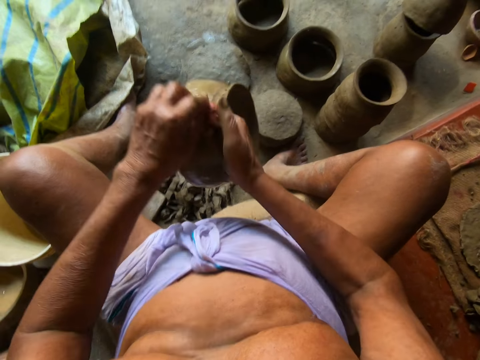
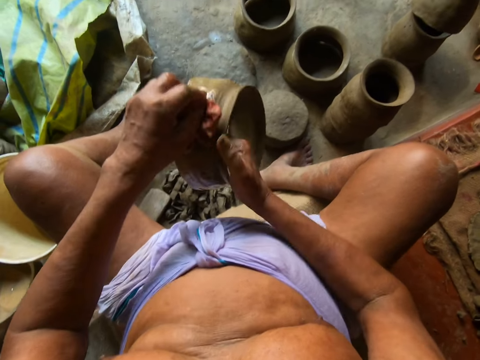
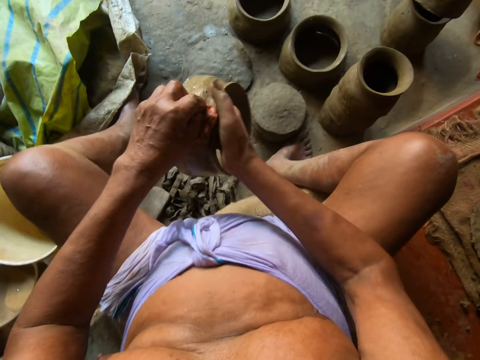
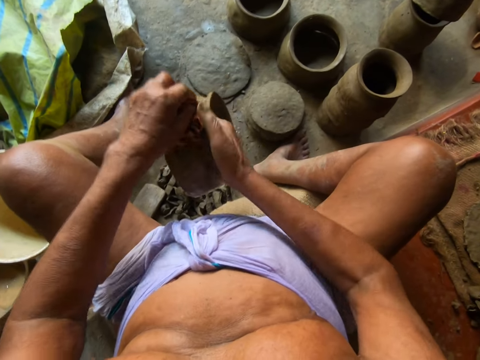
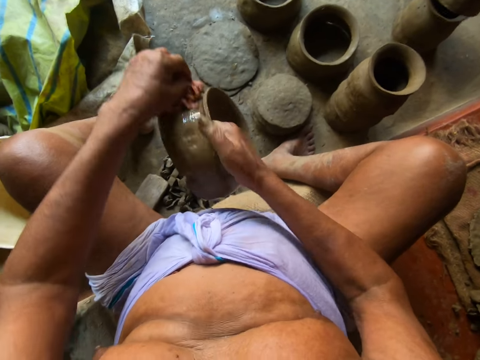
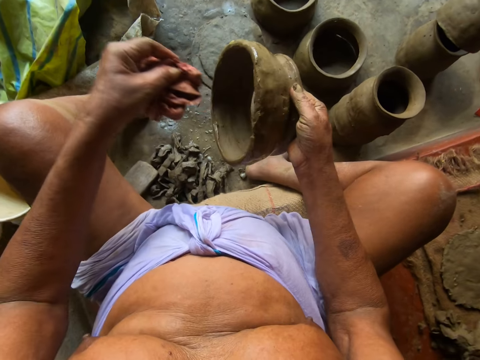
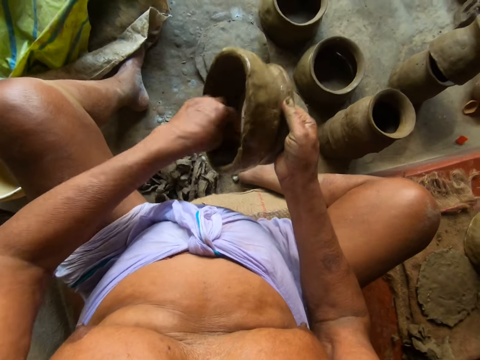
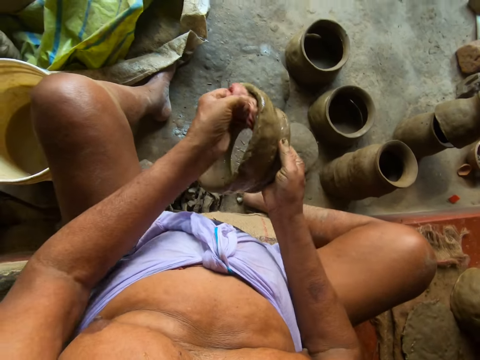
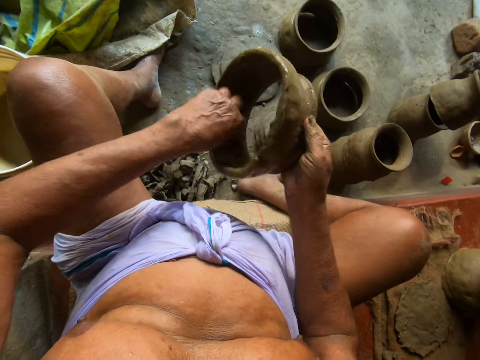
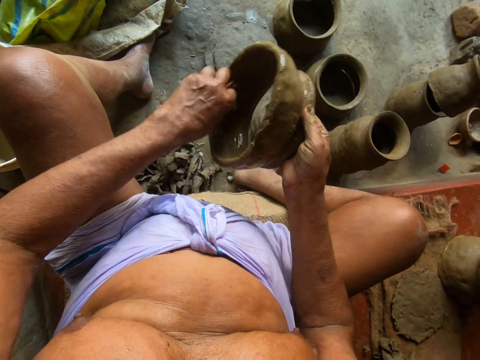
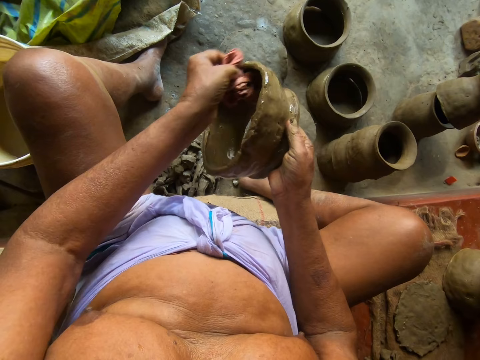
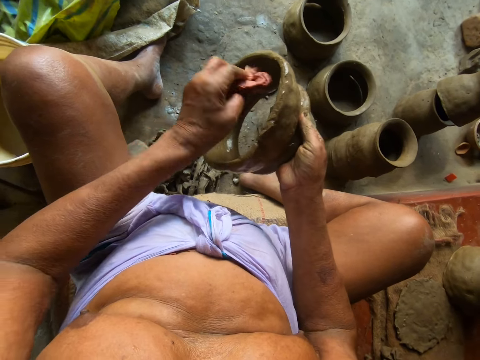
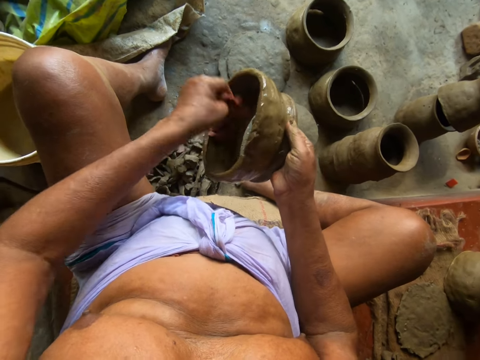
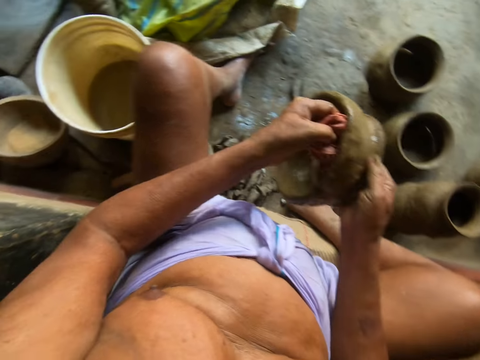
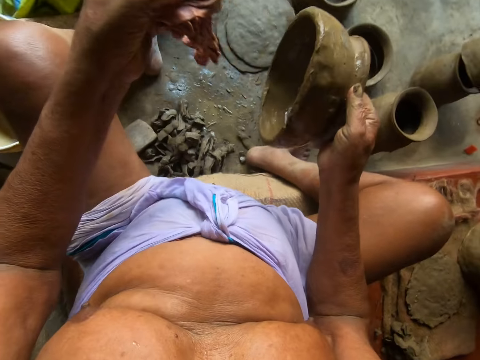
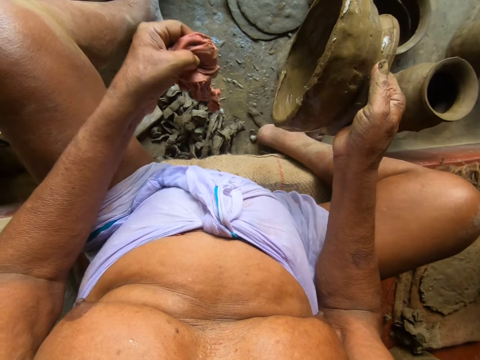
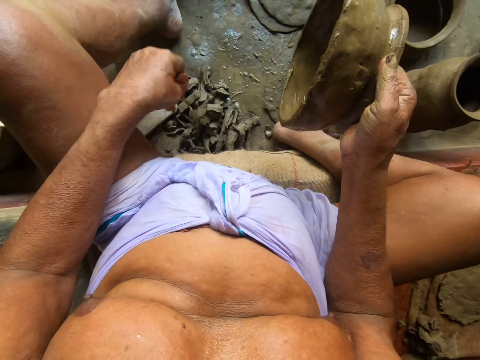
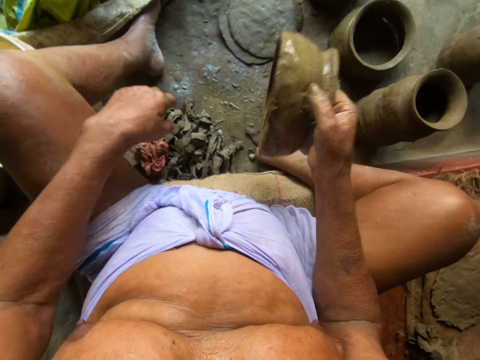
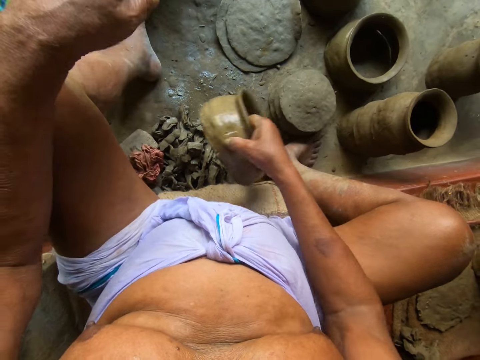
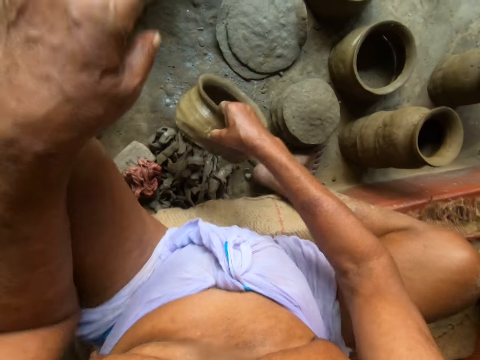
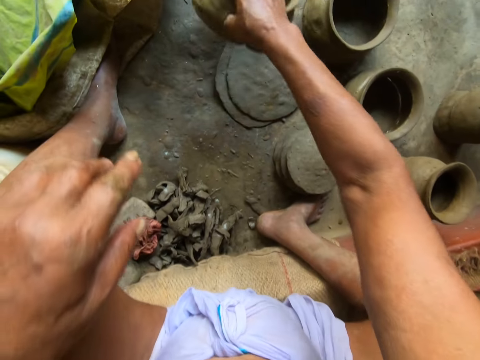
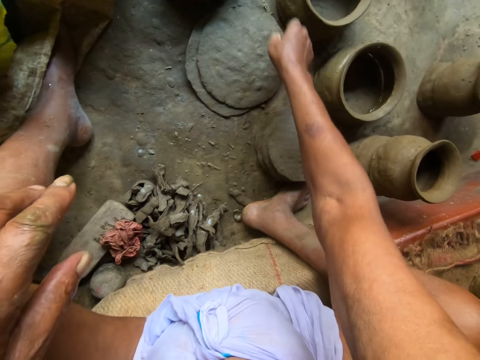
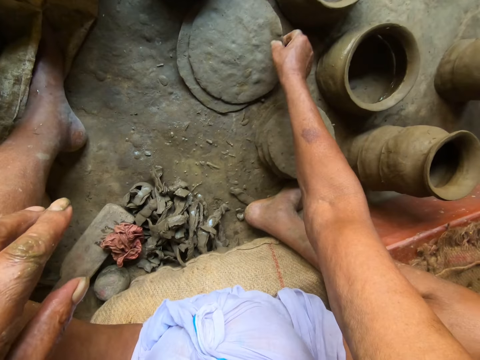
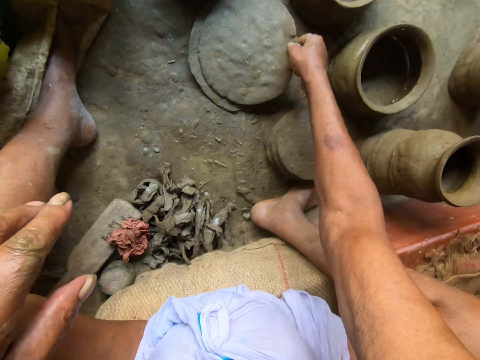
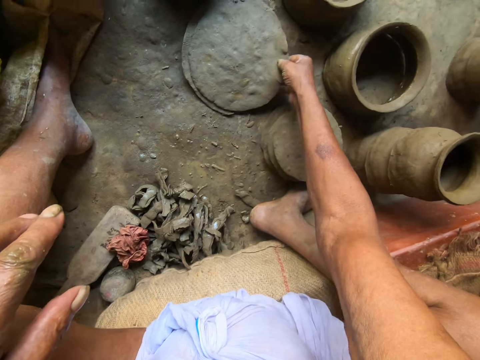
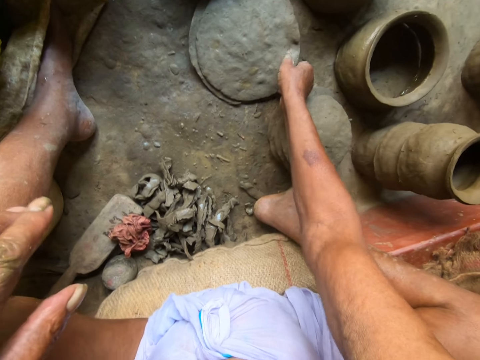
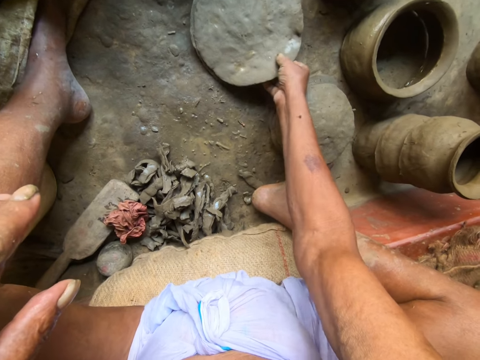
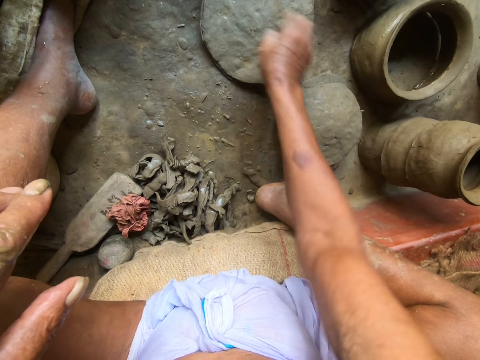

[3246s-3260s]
The camera wearer applies water on the pot. He drops the piece of cloth on the ground. He drops the clay pot in his right hand on the floor. He picks up two round flat pieces of wet clay from the floor with his right hand.

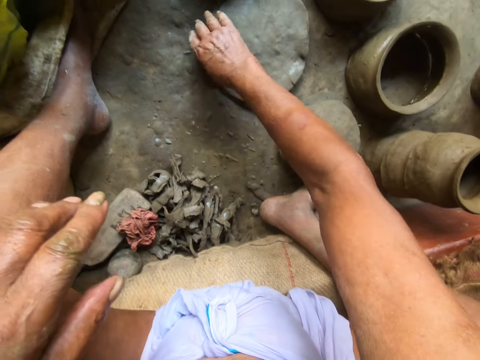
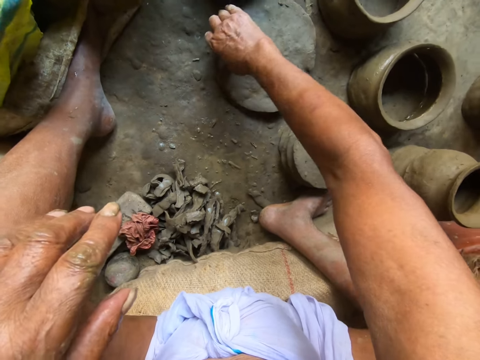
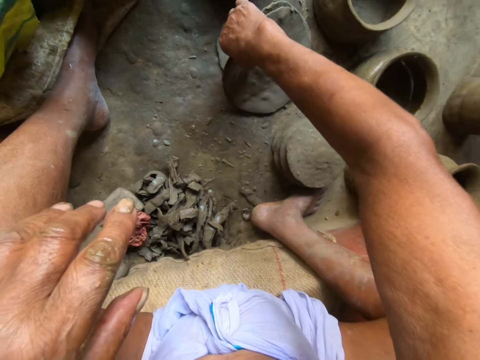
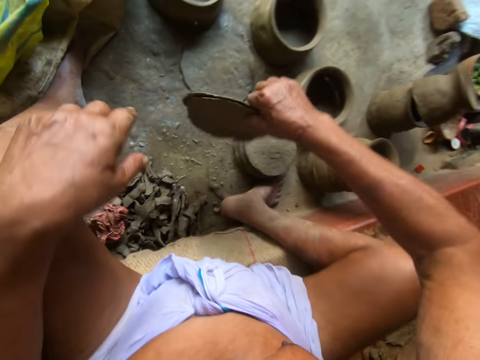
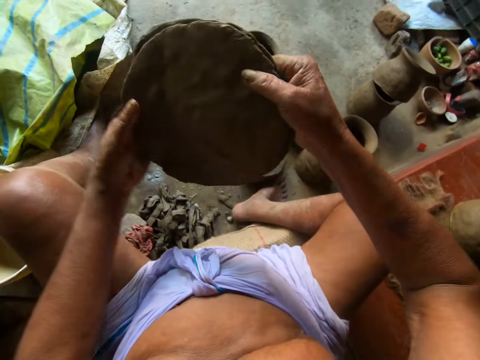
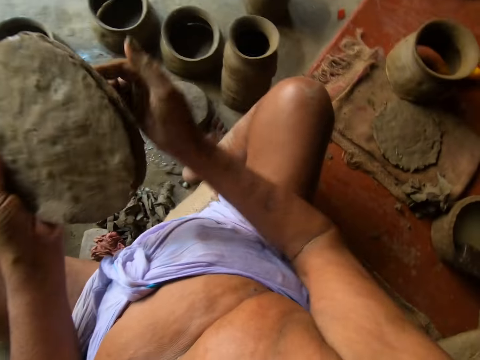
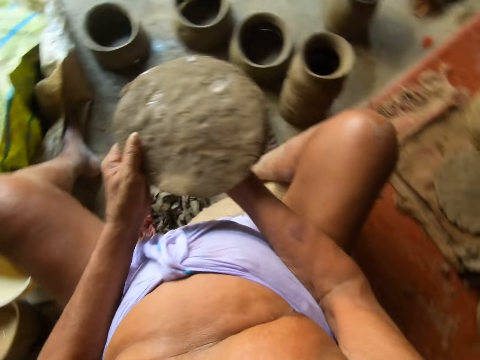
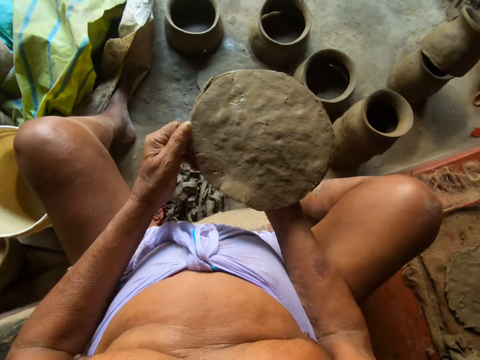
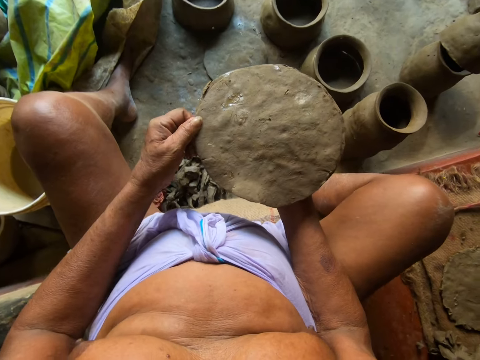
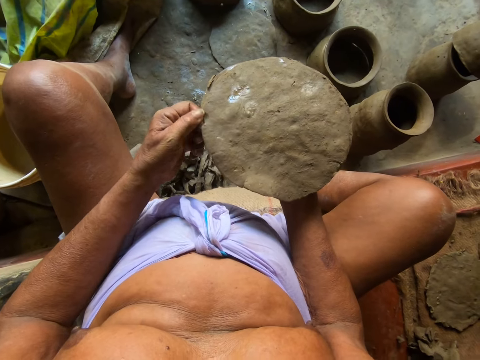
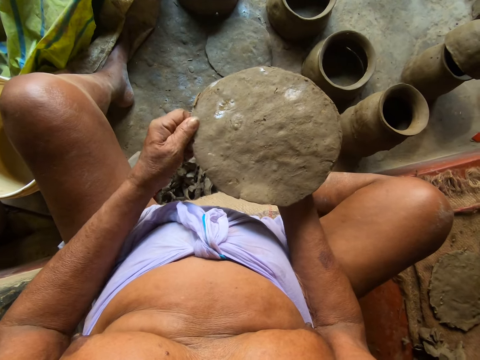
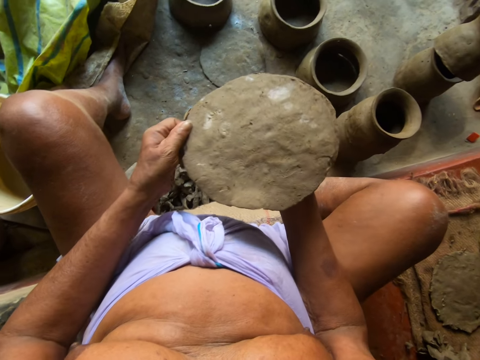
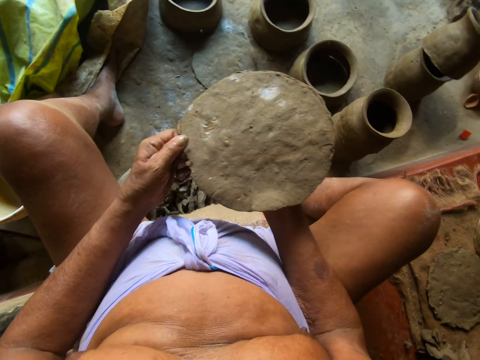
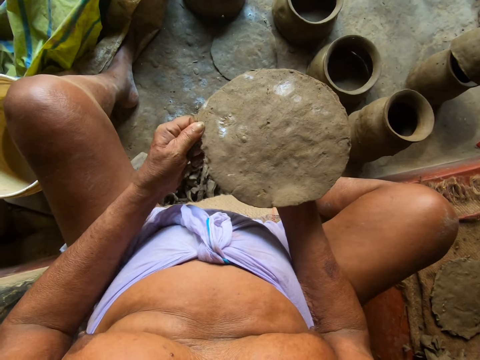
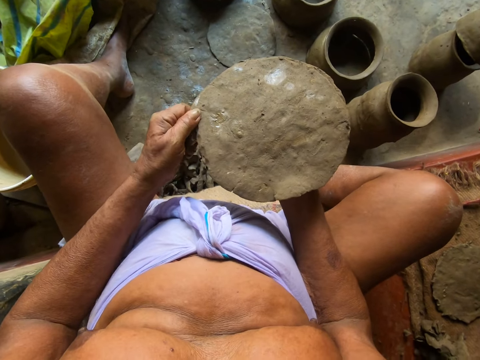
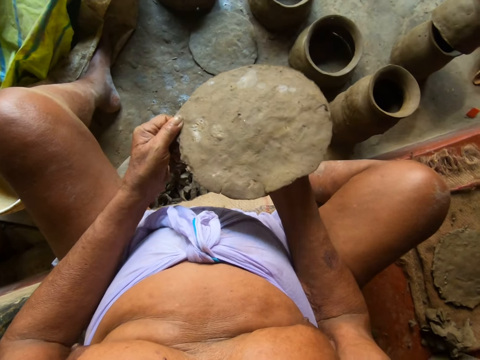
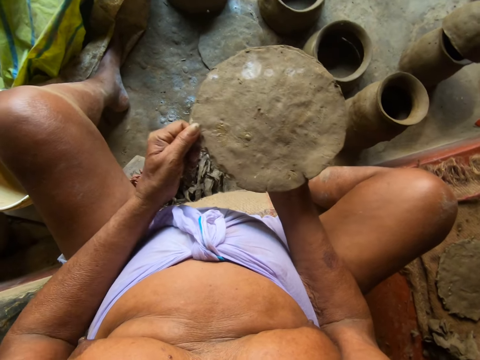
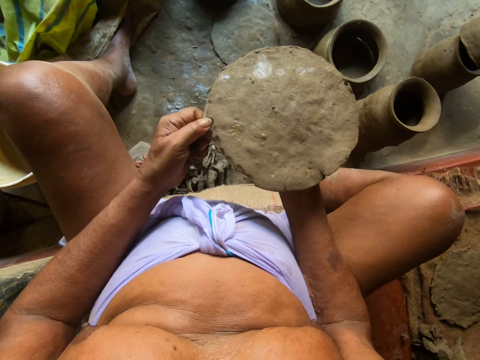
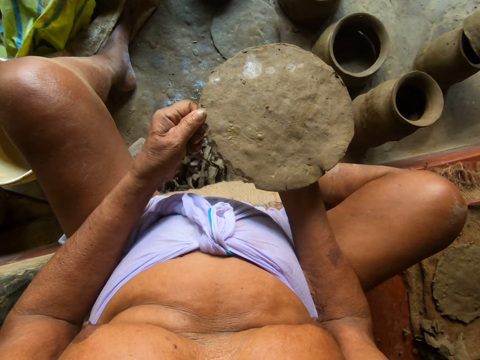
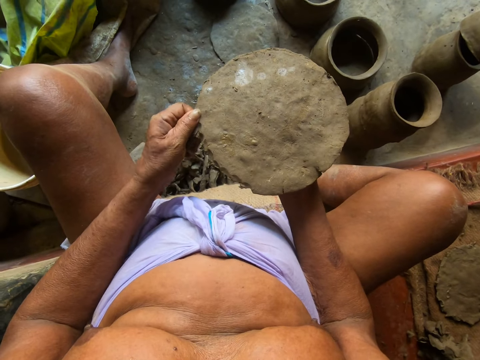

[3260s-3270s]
The camera wearer takes the flat mold on the floor. He passes the round flat pieces of wet clay from his right hand to his left hand. He passes the round flat pieces of wet clay from his left hand to his right hand. He pinches around the edges of the round flat pieces of wet clay in his right hand with his left hand. He holds the flat mold. He decorates the flat mold.

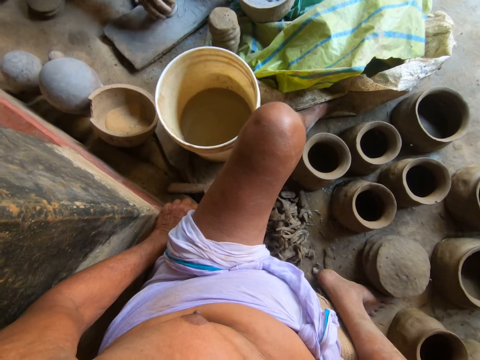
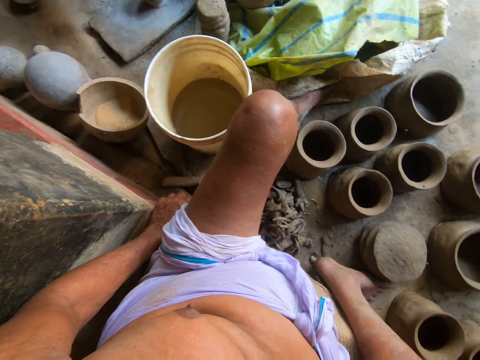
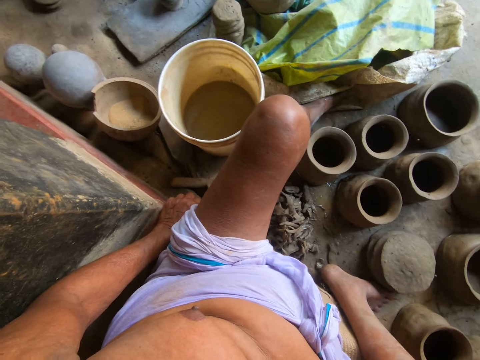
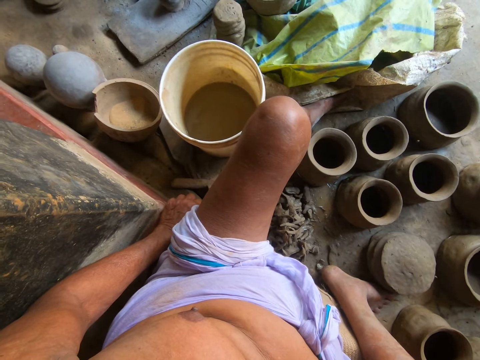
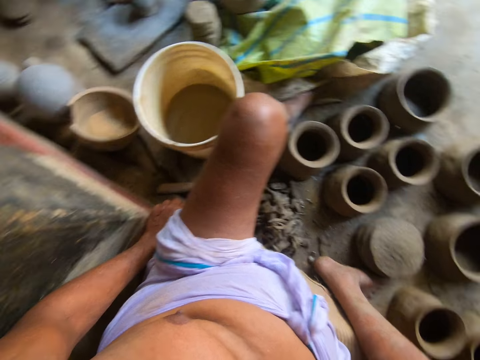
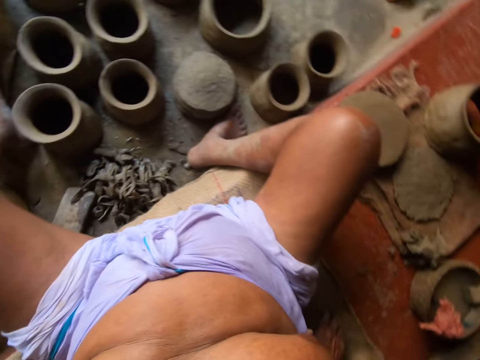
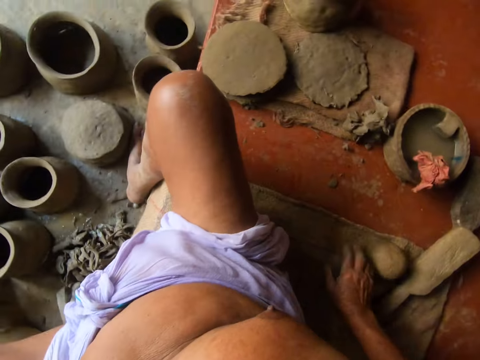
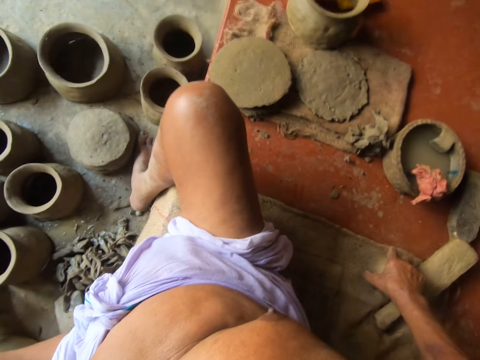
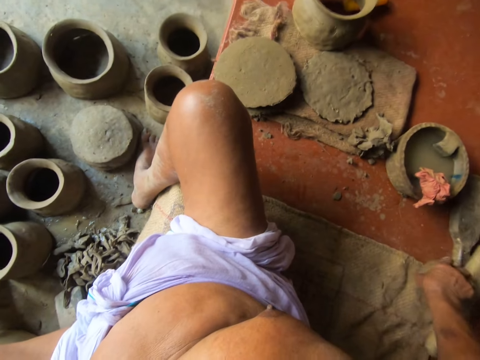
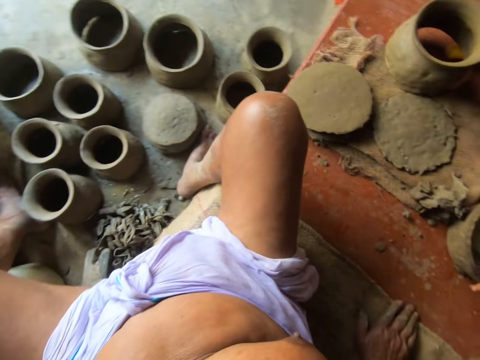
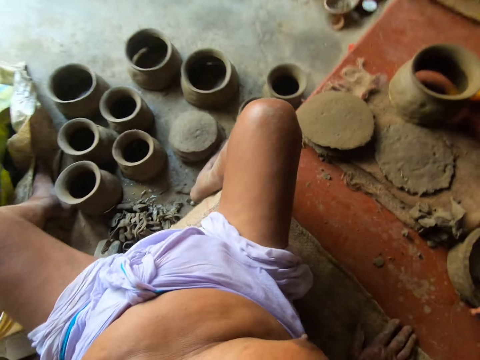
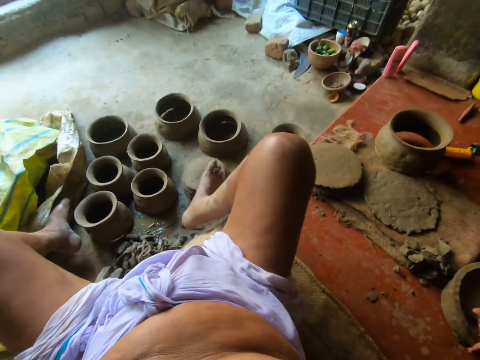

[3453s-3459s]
The camera wearer looks around. He moves a ball of clay on the floor with his right hand.
